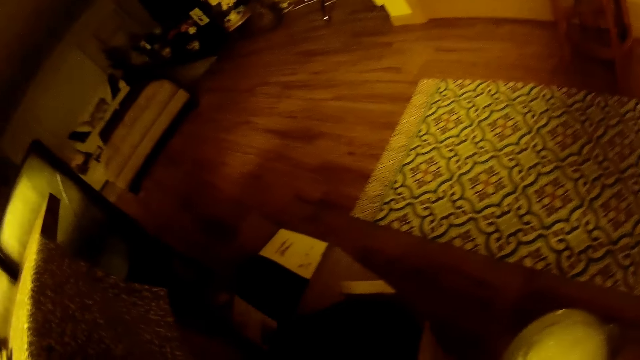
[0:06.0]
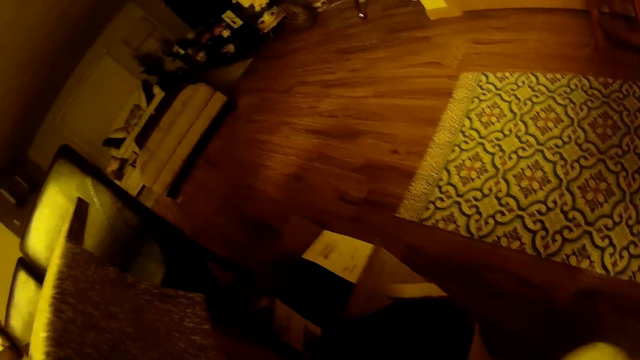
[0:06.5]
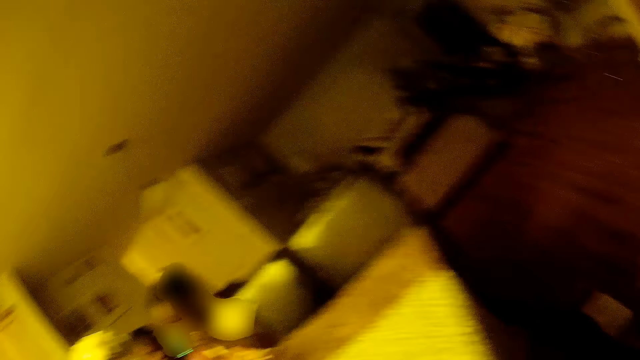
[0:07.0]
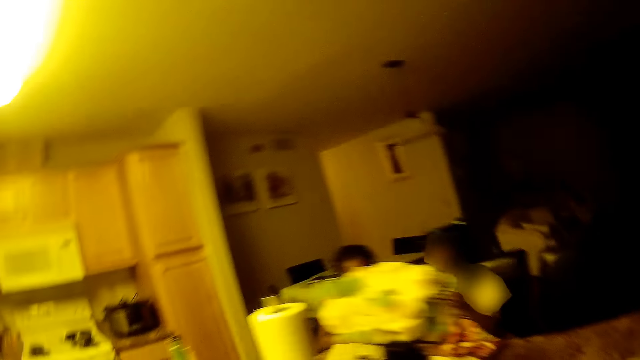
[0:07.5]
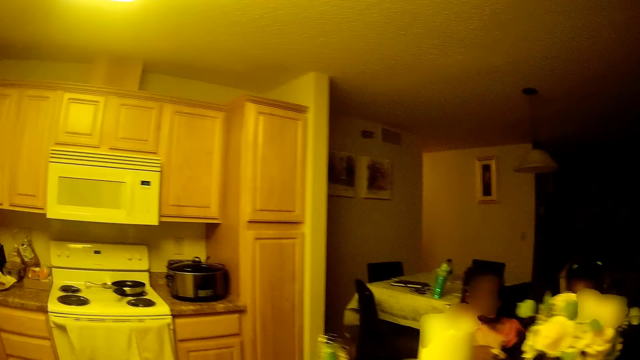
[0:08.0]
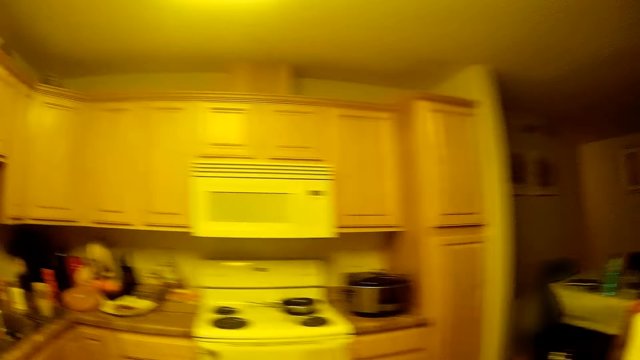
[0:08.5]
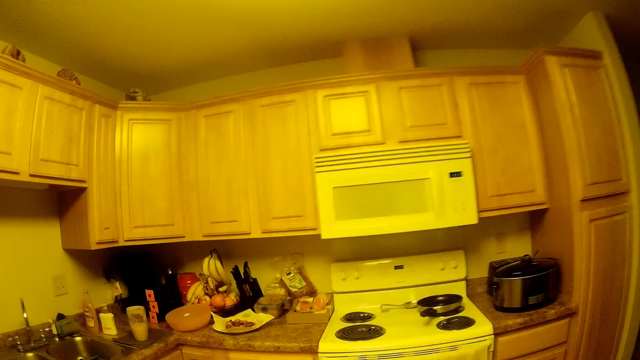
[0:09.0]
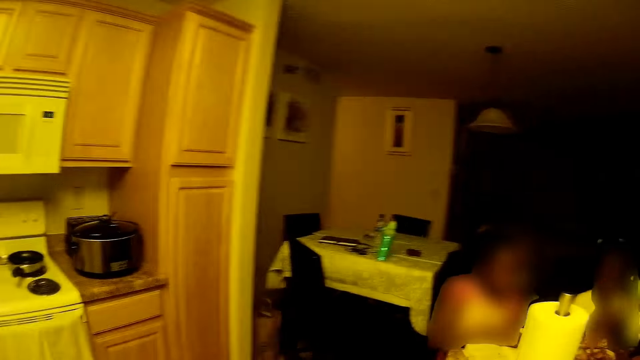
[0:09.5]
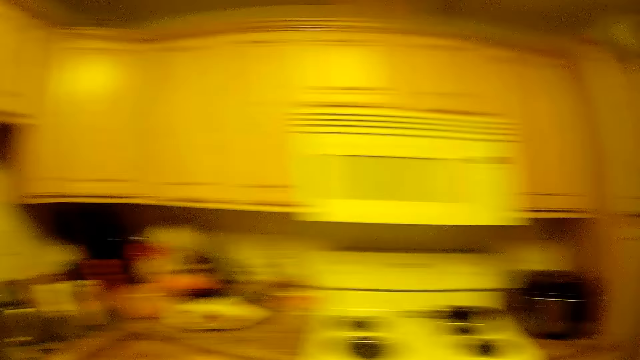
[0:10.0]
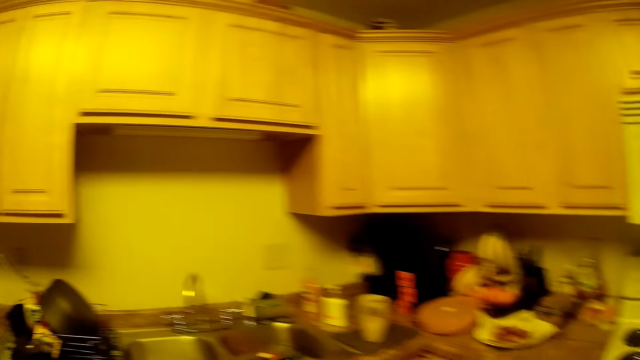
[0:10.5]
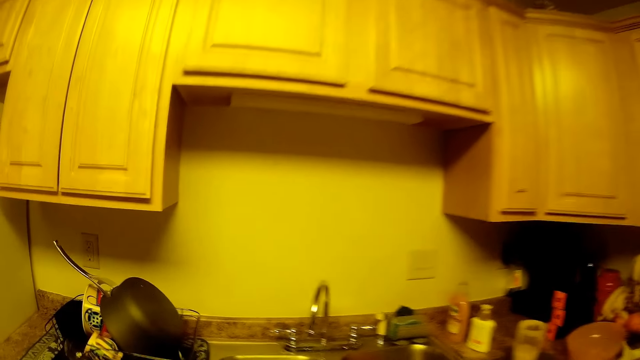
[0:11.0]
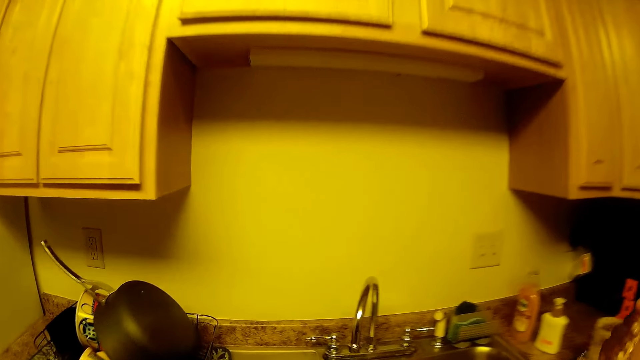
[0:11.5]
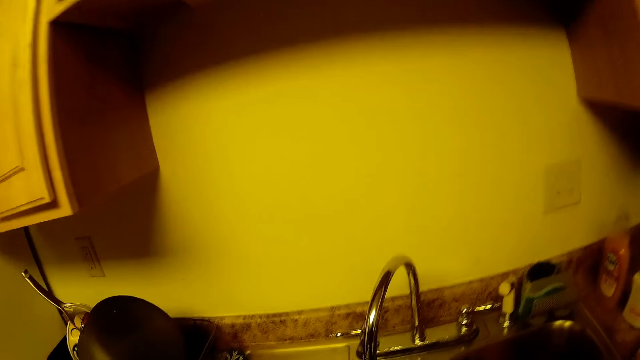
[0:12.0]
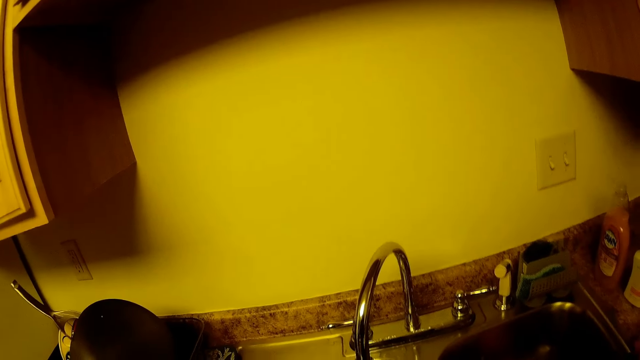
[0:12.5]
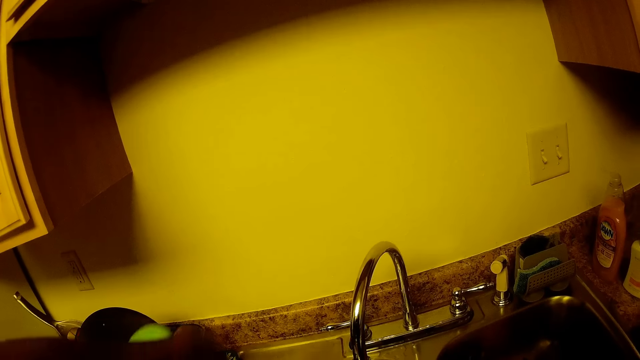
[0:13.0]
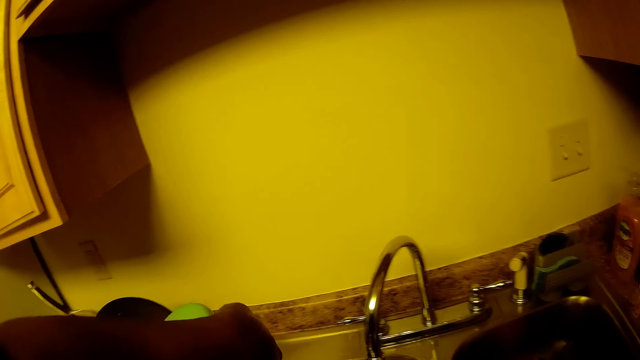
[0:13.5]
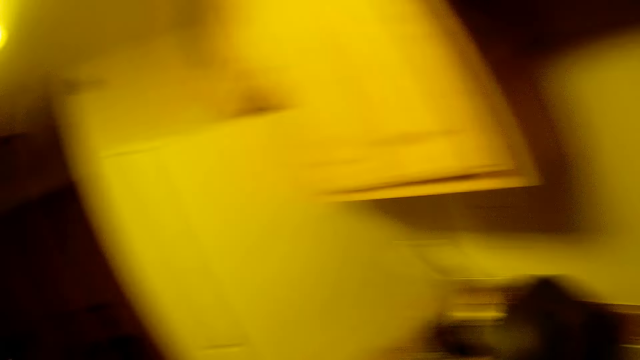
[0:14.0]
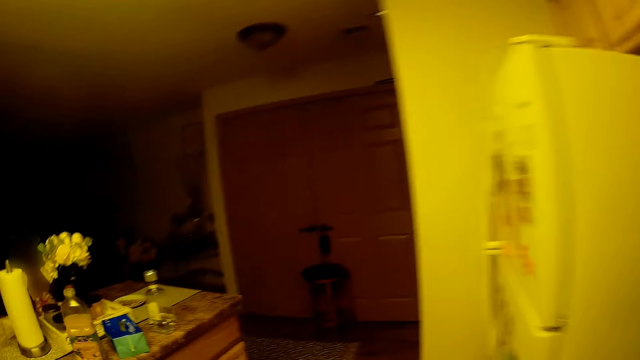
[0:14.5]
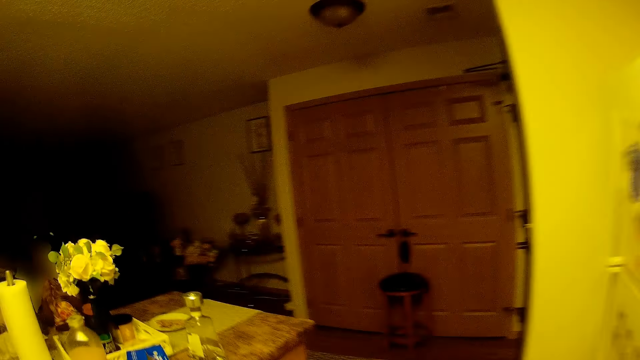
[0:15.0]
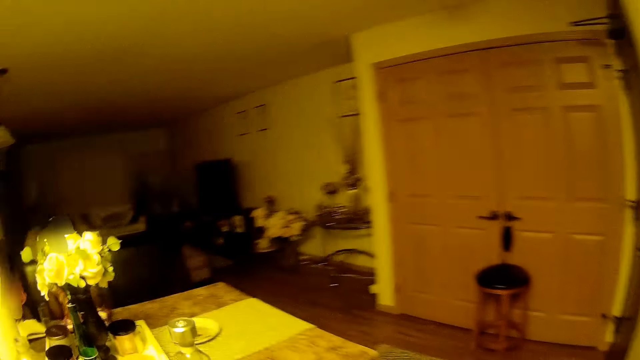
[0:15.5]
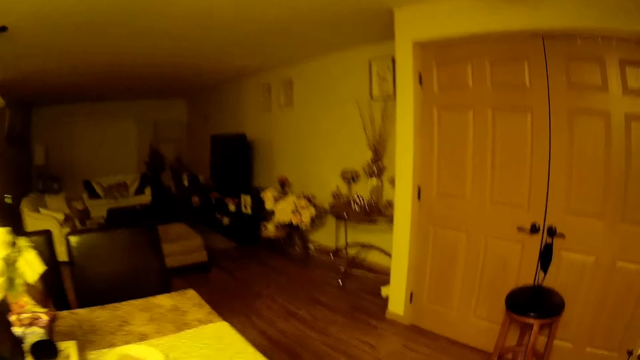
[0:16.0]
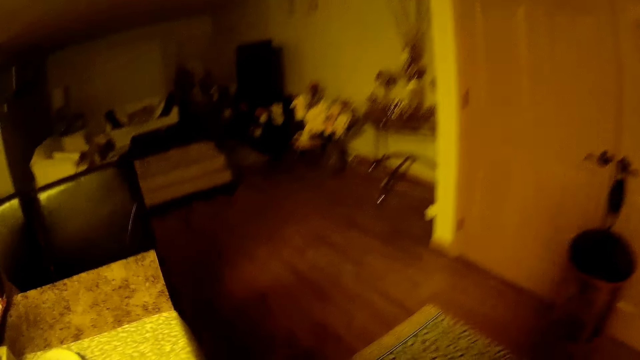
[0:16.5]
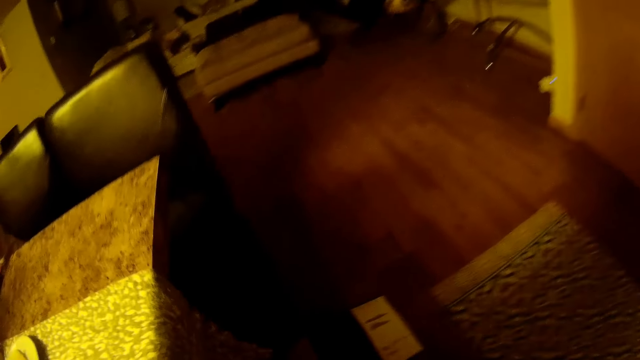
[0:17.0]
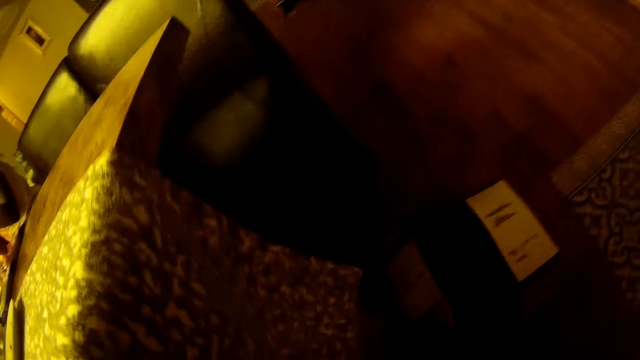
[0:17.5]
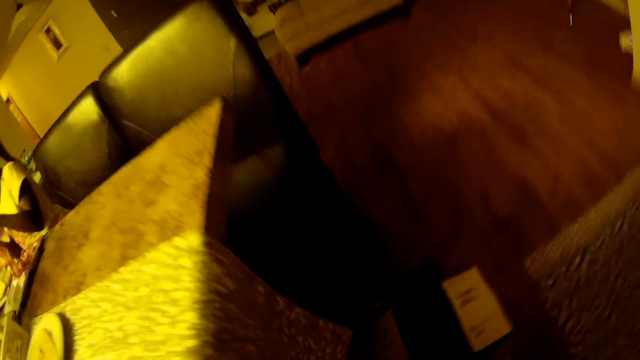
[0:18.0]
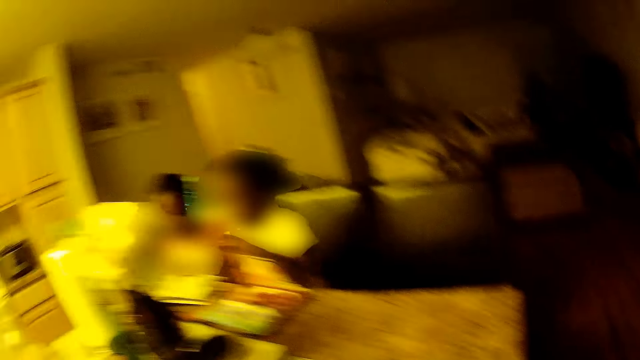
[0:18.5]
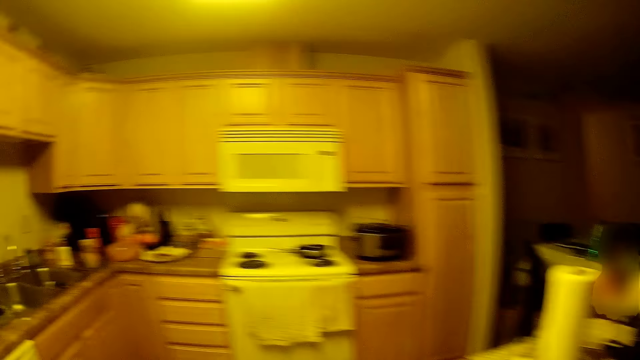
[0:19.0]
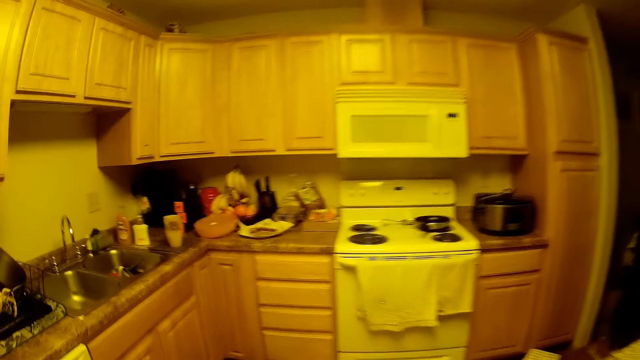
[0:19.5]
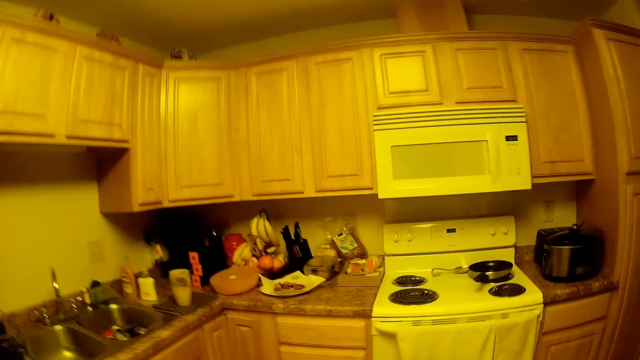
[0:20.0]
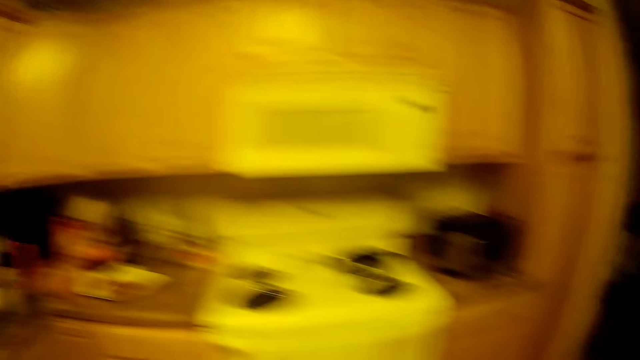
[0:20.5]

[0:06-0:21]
The camera wearer puts a pot on the floor. They walk towards a kitchen sink. They walk toward the gas cooker. They hold a cup. They walk towards the dining table. The child talks to another child. The camera wearer walks towards the kitchen sink. The other child talks to the first child.

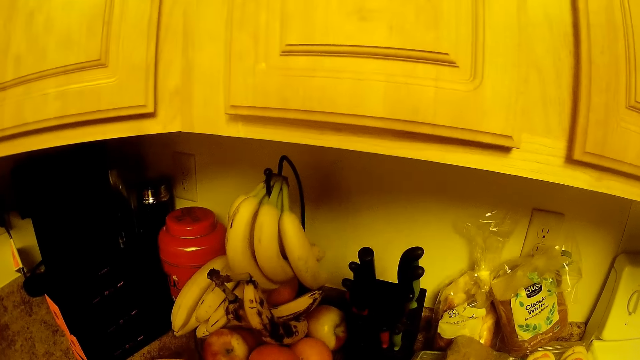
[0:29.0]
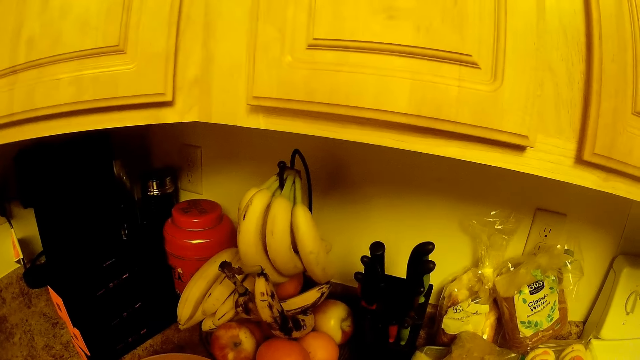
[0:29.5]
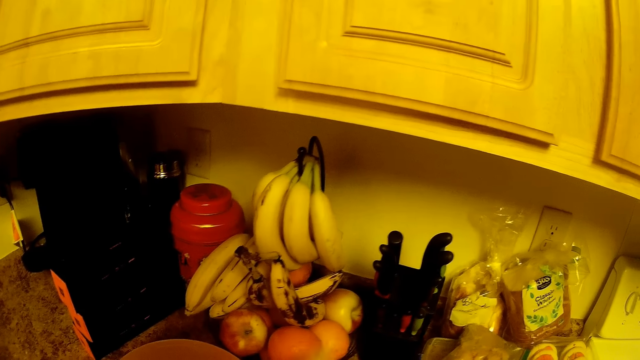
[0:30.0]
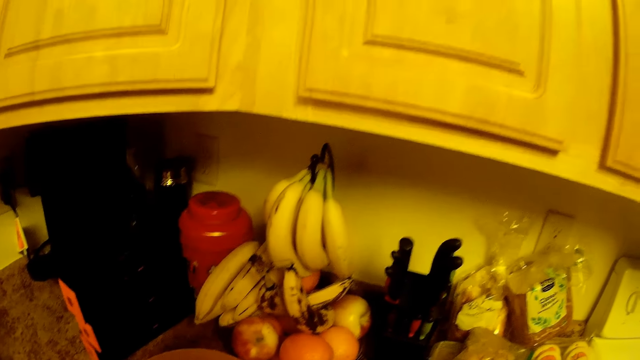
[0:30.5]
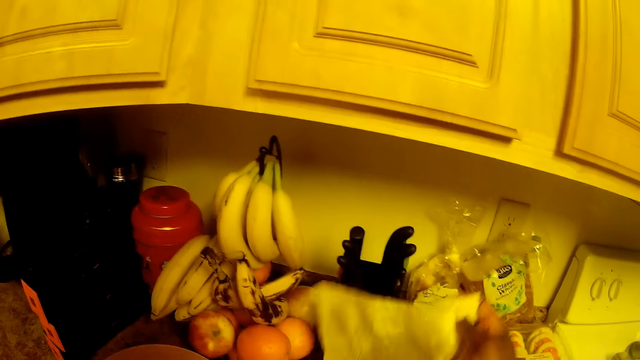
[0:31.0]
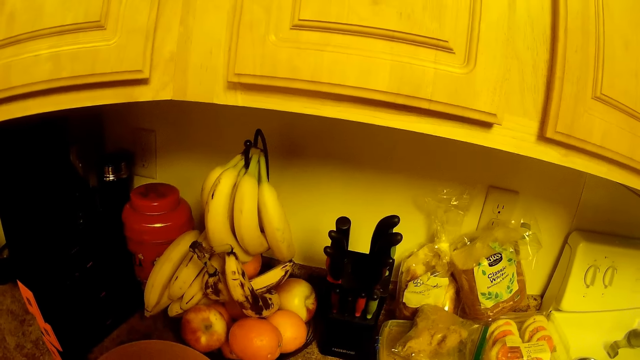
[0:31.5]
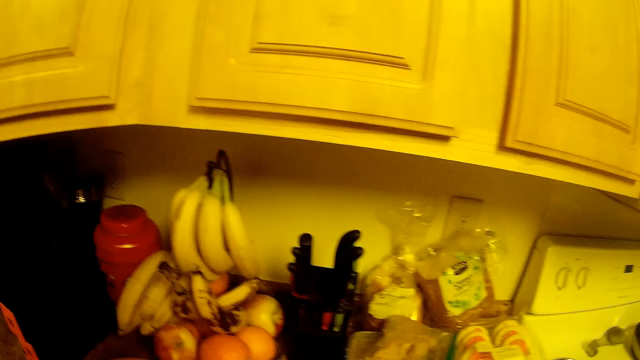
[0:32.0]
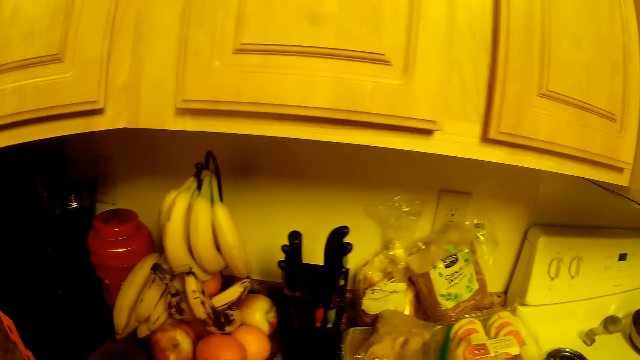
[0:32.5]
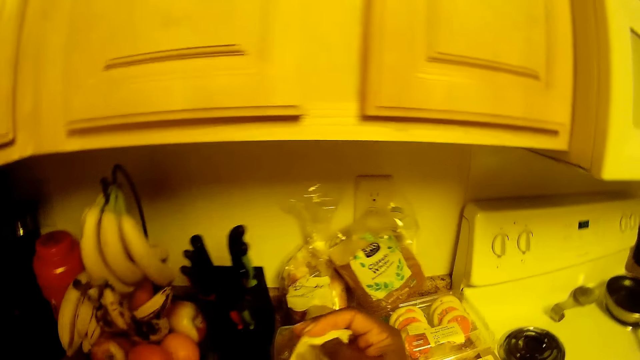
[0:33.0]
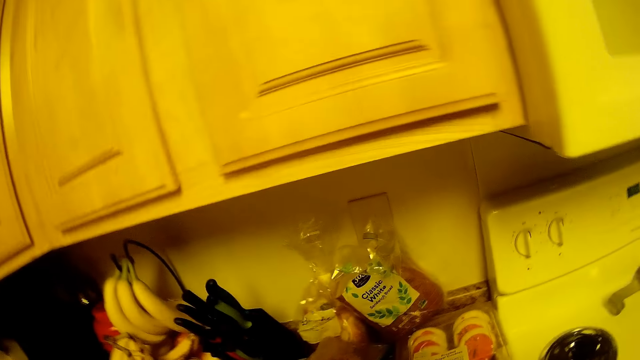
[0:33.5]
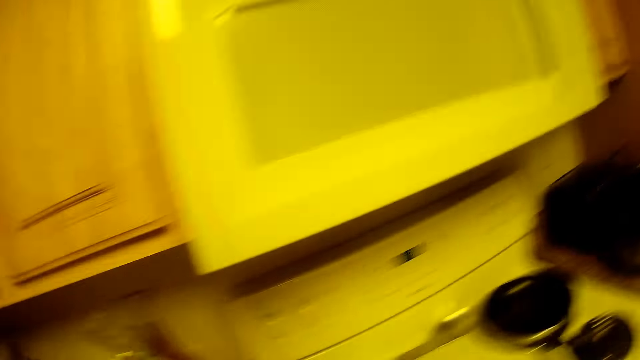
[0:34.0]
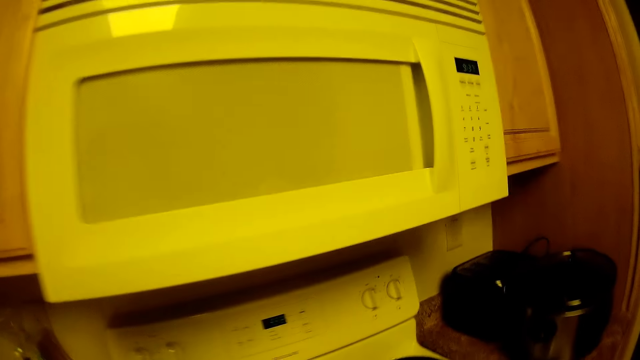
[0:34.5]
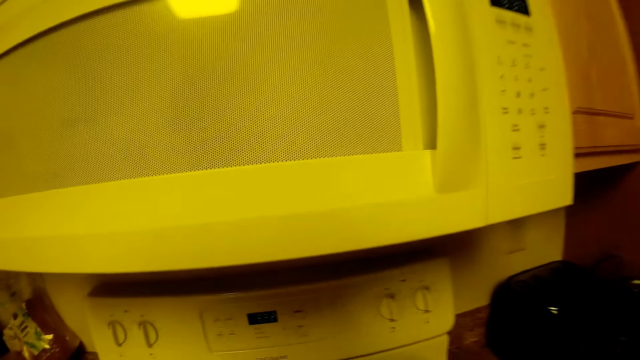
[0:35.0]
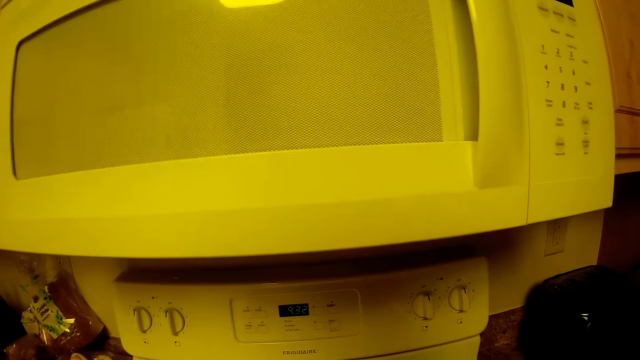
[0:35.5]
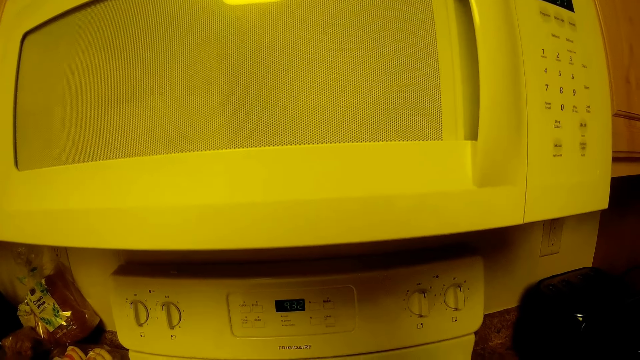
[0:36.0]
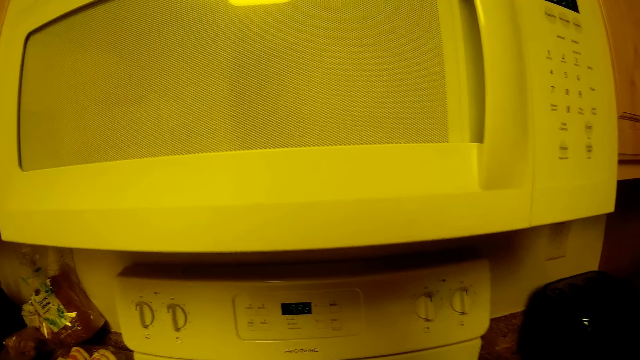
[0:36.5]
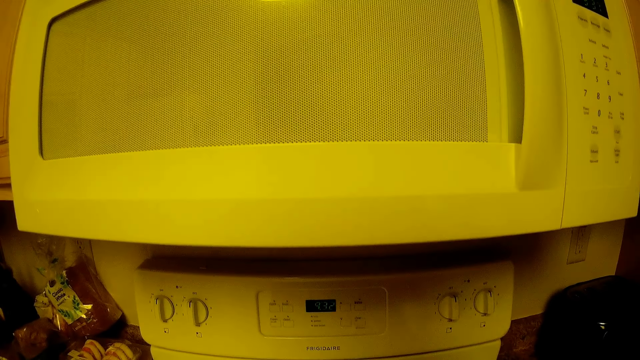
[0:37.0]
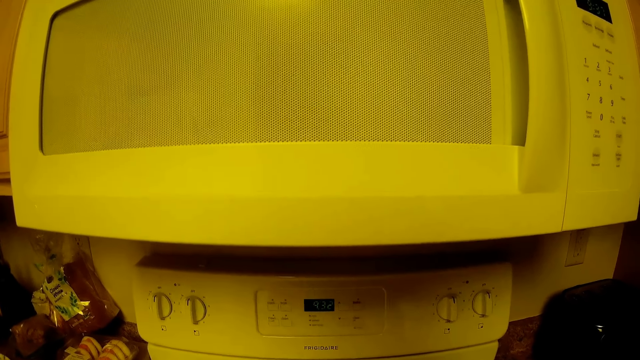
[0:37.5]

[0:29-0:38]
The camera wearer holds a serviette in her right hand. She picks up a kitchen towel. The child talks to another child. The camera wearer looks around.
